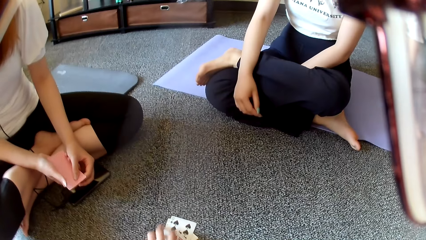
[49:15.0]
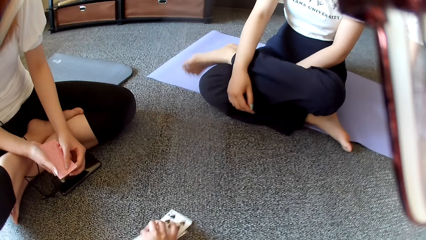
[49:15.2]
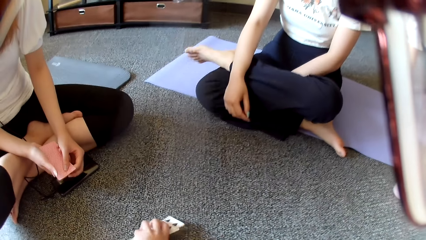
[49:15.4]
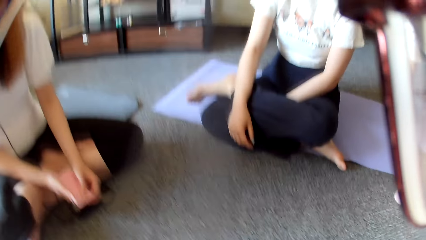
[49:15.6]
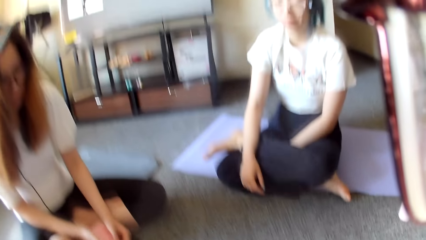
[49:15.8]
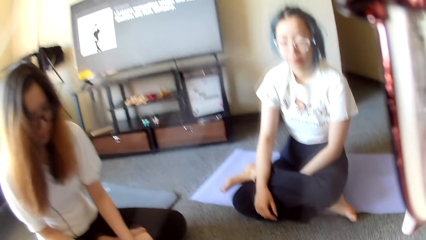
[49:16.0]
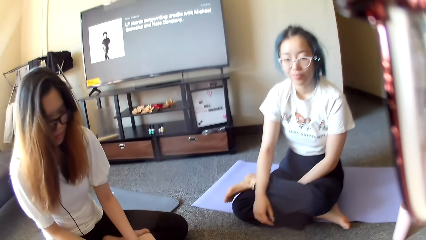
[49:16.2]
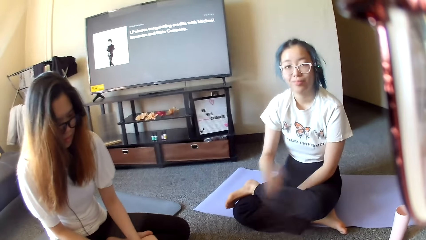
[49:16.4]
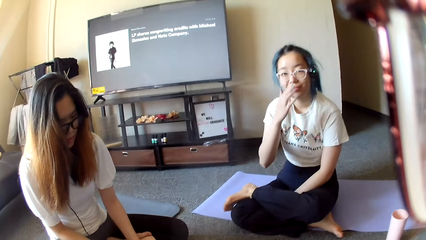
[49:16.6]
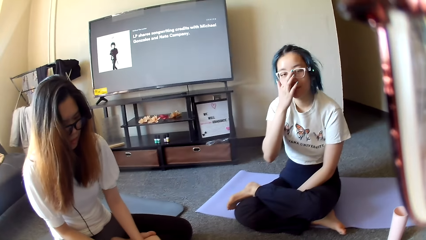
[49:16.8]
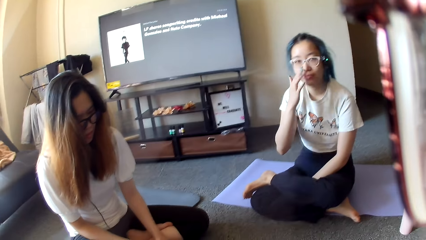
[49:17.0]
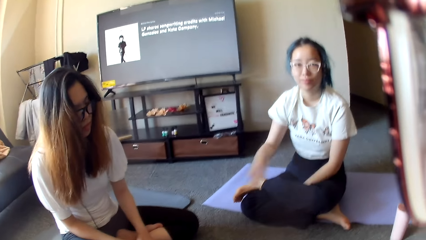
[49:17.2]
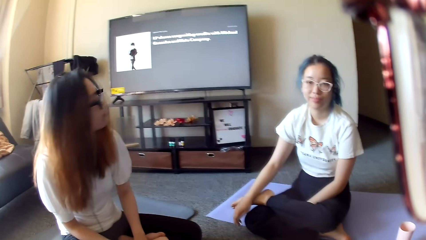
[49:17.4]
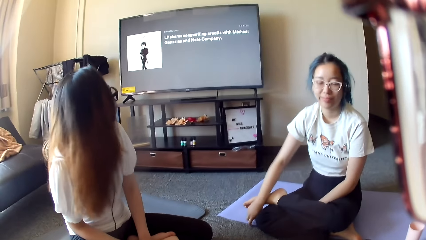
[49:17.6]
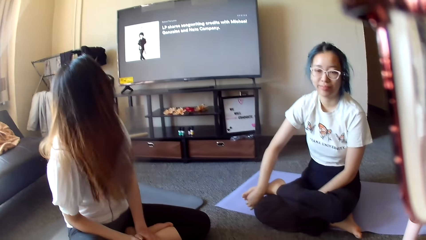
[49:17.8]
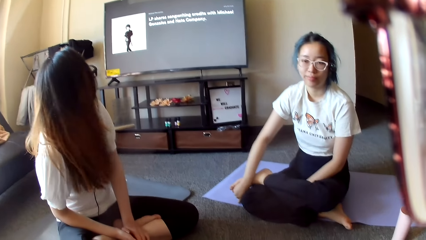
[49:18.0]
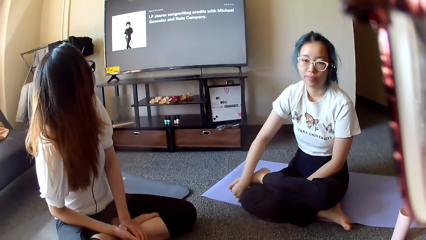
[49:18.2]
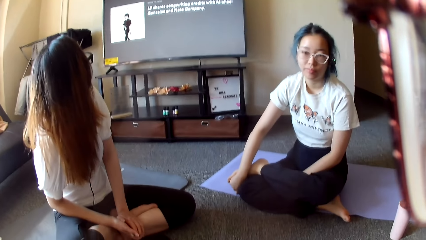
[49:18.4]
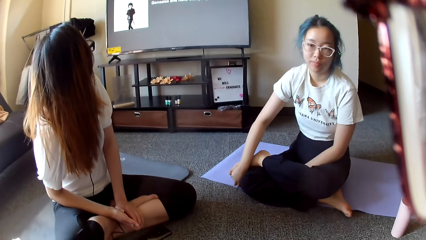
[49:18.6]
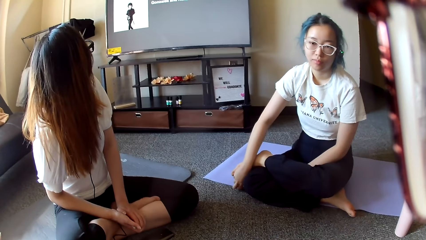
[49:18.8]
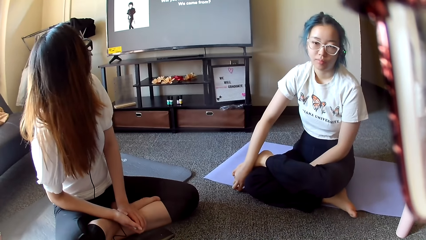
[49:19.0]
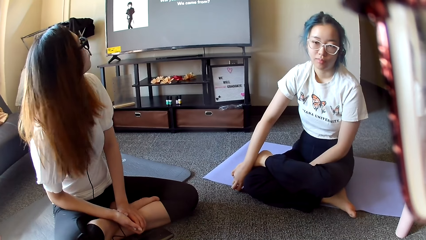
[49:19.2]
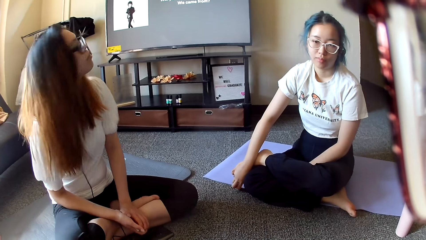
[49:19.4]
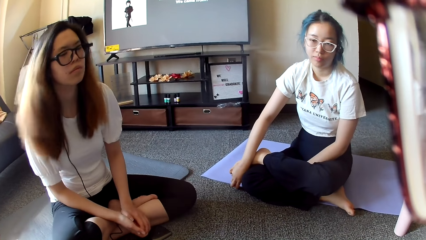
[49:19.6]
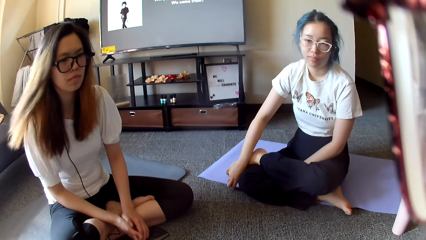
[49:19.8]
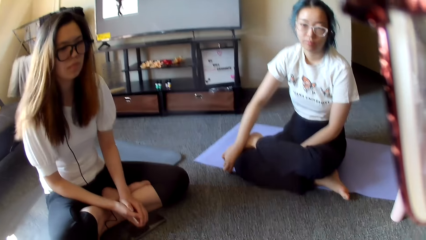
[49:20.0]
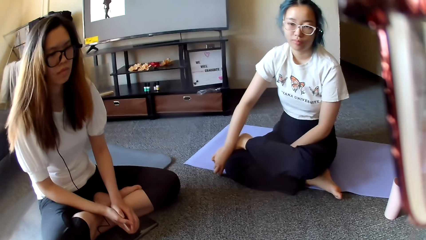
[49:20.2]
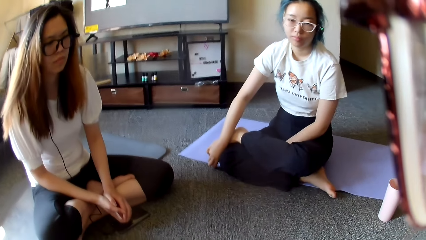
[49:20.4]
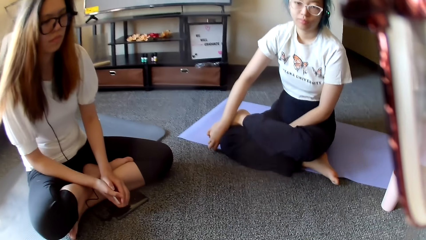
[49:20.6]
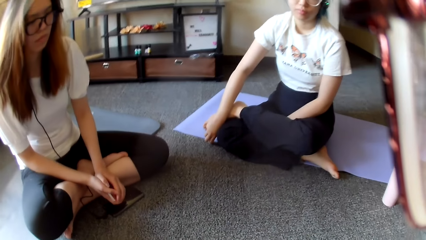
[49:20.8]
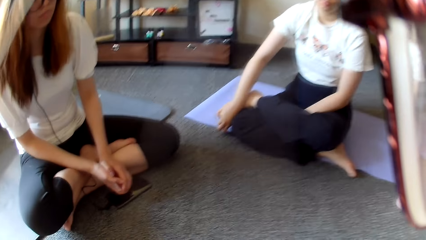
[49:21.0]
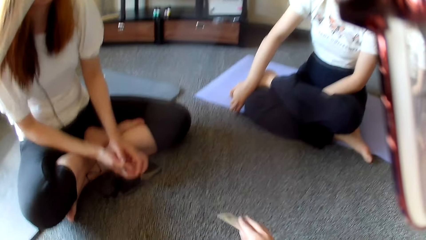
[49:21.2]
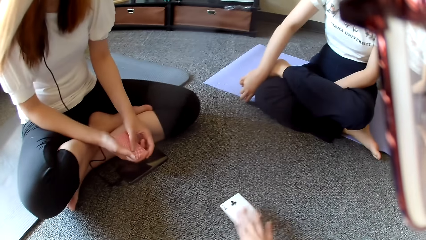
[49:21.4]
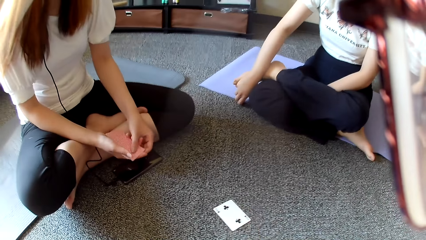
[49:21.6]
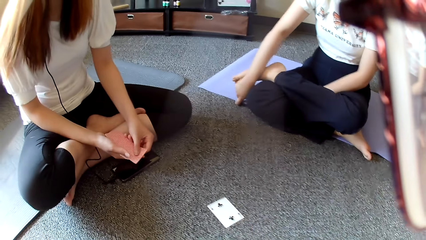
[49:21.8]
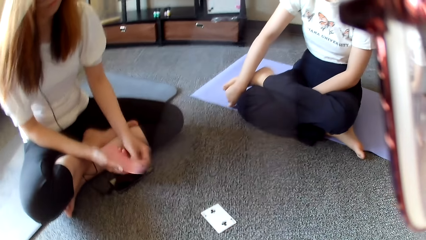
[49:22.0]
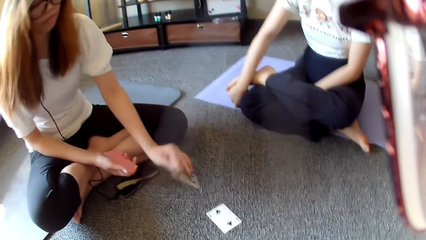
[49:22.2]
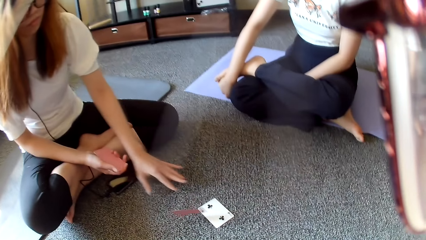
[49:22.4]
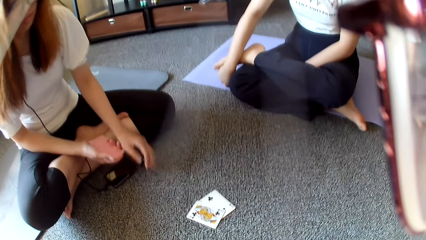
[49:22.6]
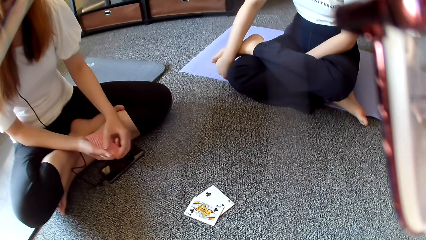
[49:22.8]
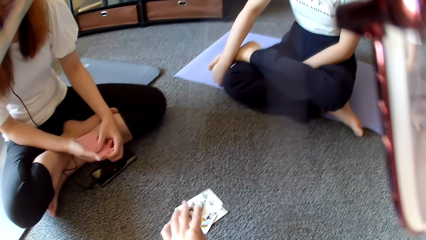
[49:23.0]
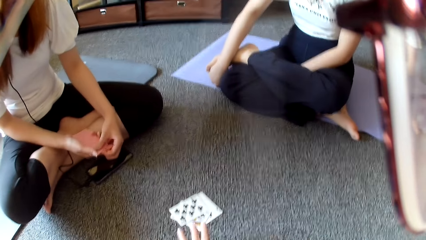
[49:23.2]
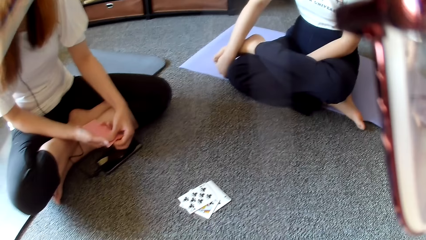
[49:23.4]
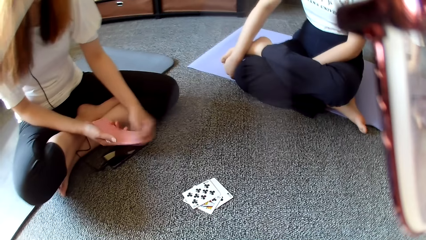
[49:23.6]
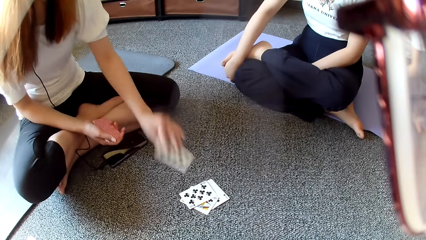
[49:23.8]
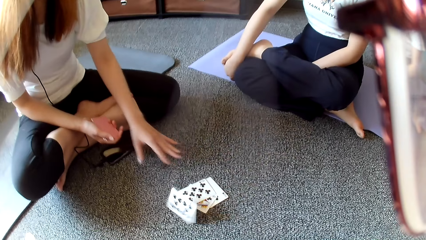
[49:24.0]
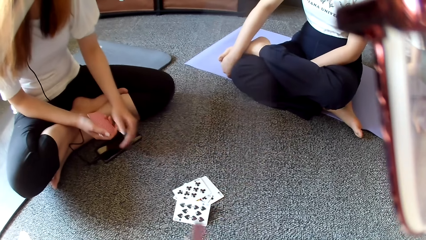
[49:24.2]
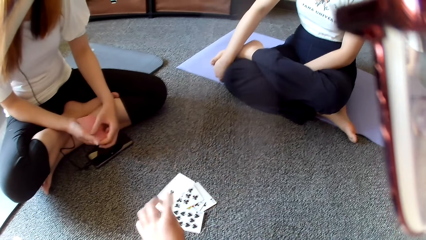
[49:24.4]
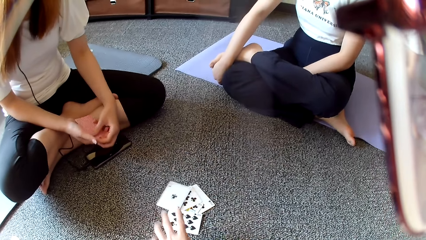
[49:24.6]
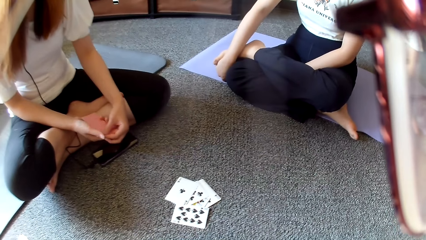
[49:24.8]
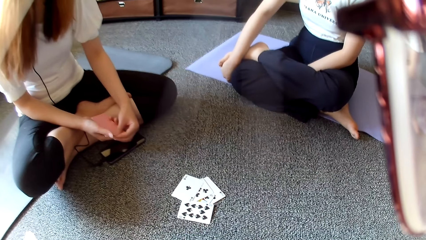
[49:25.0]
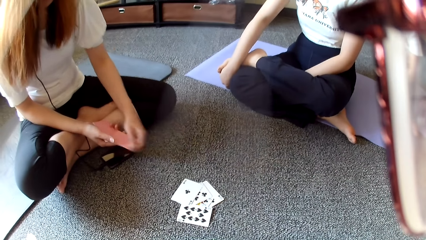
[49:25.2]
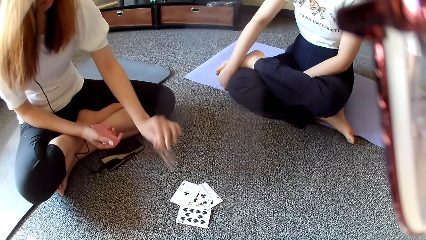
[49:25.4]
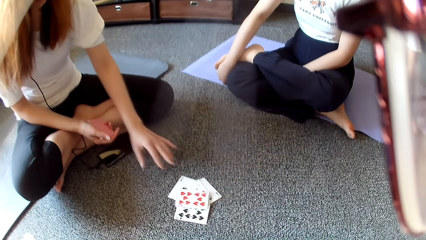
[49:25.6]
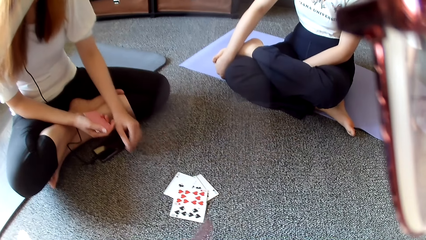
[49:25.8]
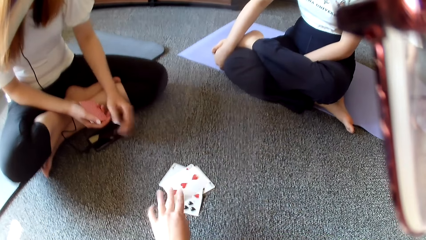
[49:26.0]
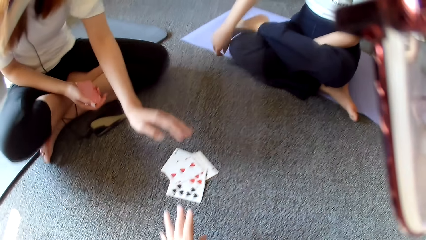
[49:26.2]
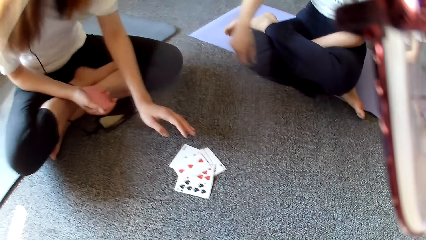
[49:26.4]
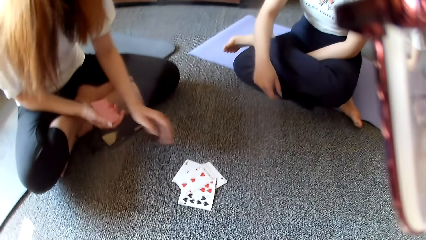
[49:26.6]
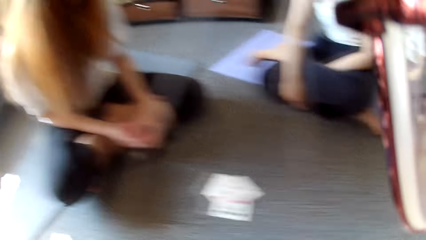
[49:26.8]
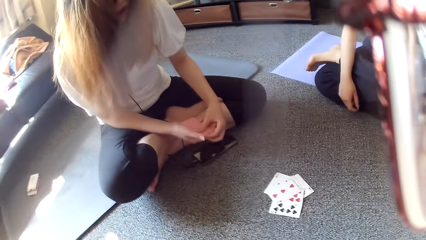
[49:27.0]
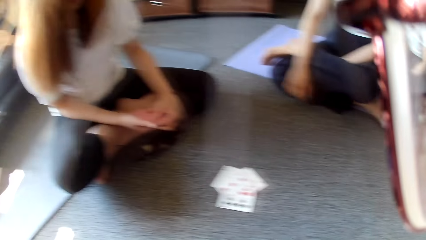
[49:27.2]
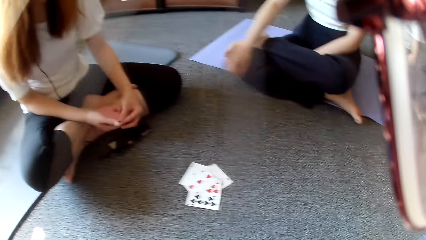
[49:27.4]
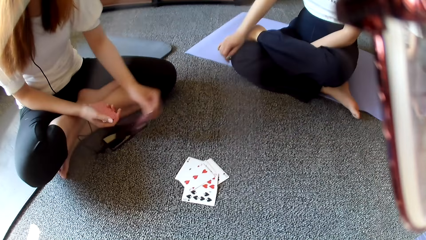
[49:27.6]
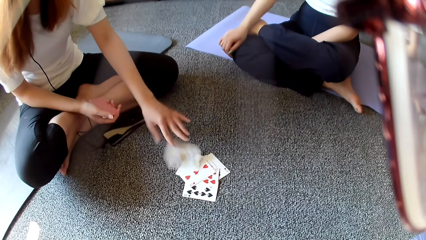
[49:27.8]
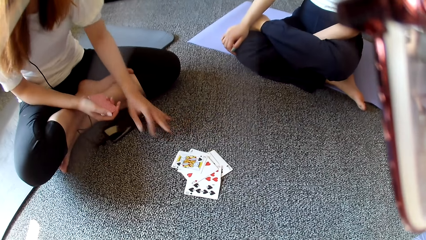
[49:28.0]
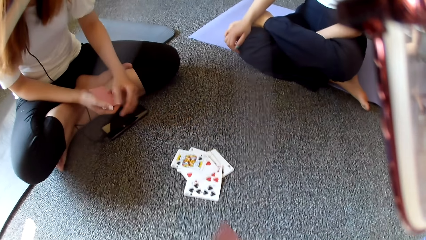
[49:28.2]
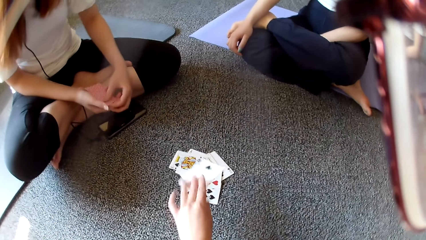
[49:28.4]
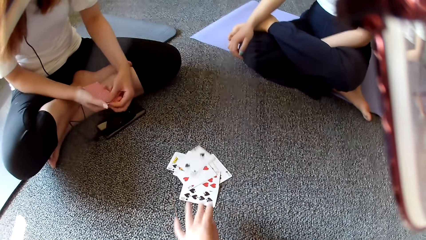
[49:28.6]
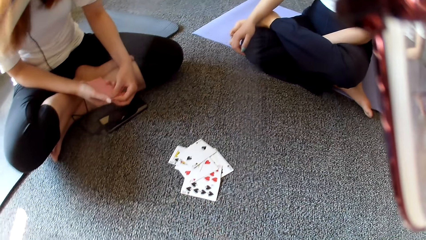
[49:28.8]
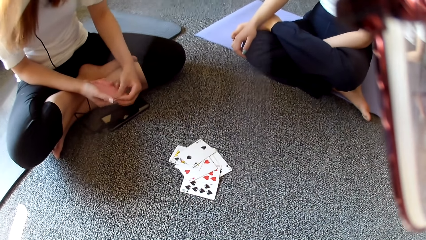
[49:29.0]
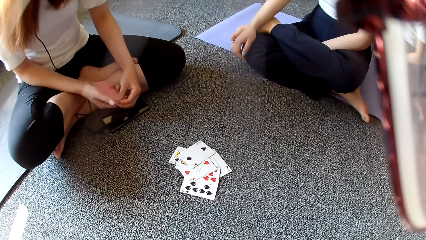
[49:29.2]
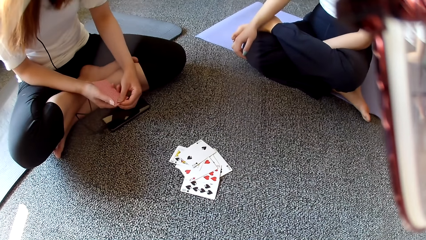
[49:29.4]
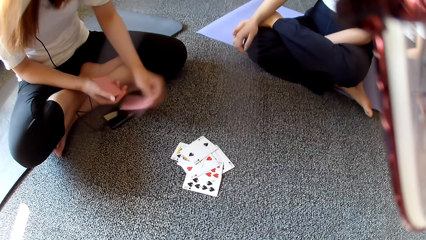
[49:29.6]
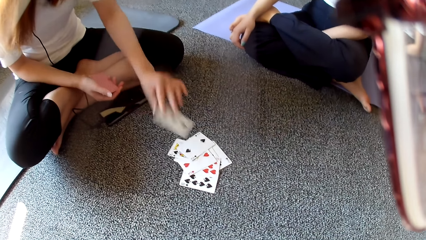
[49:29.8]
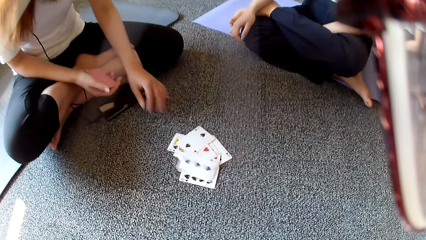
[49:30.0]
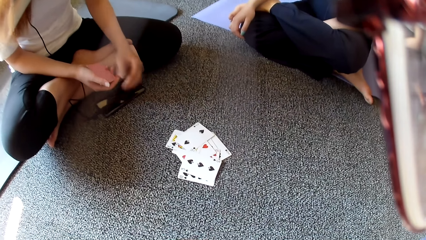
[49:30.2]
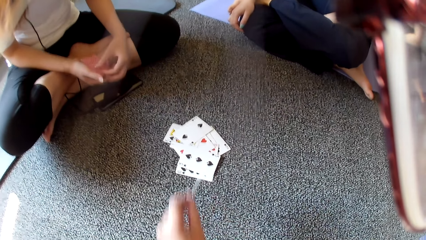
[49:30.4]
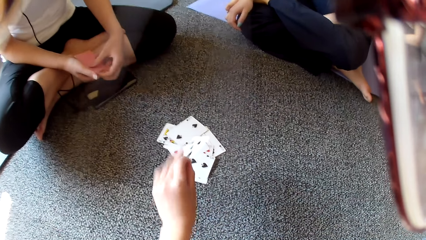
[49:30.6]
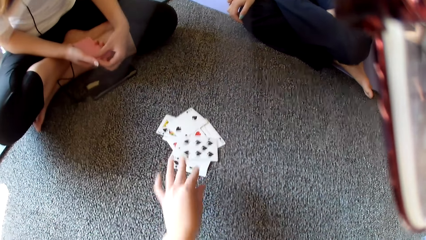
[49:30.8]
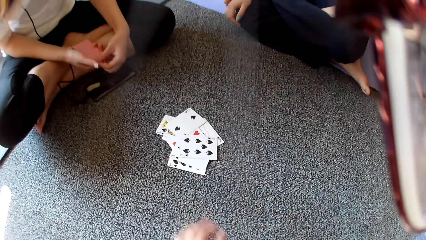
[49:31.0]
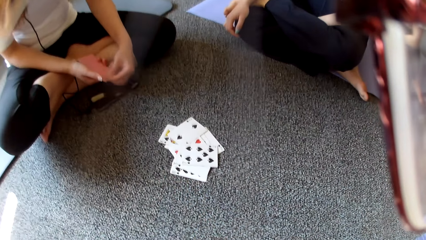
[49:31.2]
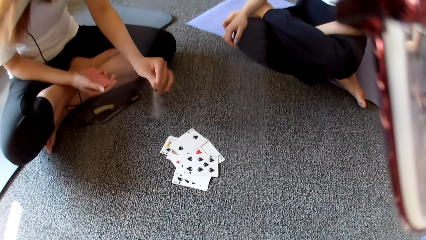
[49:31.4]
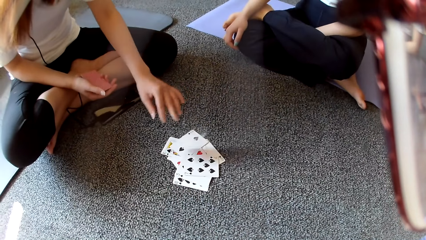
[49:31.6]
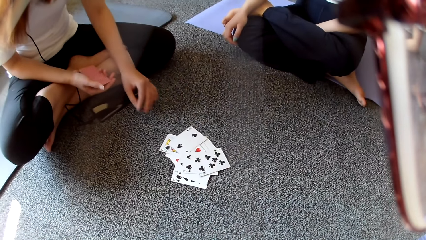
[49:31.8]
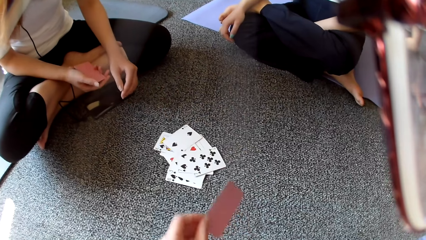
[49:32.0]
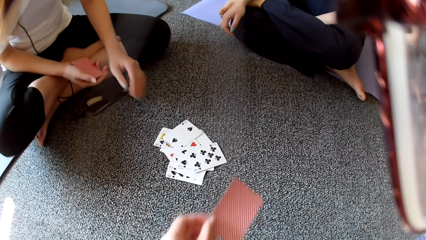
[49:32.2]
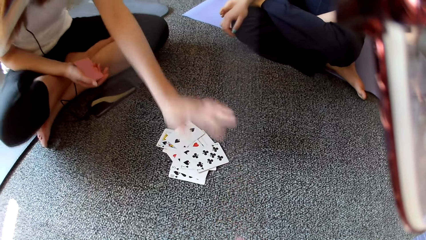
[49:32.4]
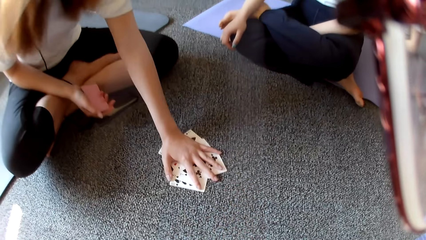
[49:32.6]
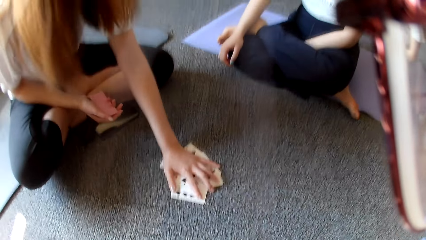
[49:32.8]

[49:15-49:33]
The camera wearer collects the cards on the floor. A woman adjusts the eye glasses. Another woman looks at the screen. The camera wearer places a card on the floor and plays cards. The other woman plays poker and places a card on the floor. The camera wearer places a card on the floor and plays poker. The other woman plays poker and places a card on the floor. The camera wearer plays poker and places a card on the floor. The other woman plays poker and places a card on the floor. The camera wearer places a card on the floor. The other woman places a card on the floor. The camera wearer places a card on the floor and plays poker. The other woman plays poker and places a card on the floor. The camera wearer plays poker and places a card on the floor. The other woman plays poker and places a card on the floor. The camera wearer plays poker.
